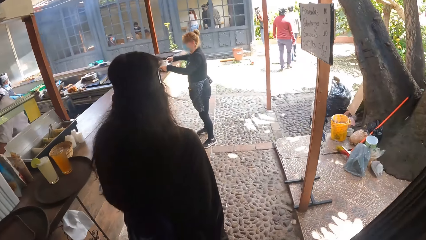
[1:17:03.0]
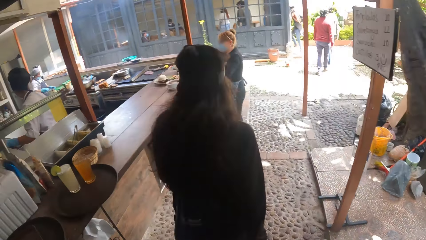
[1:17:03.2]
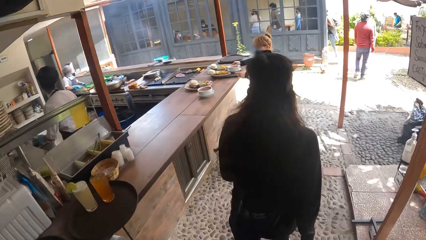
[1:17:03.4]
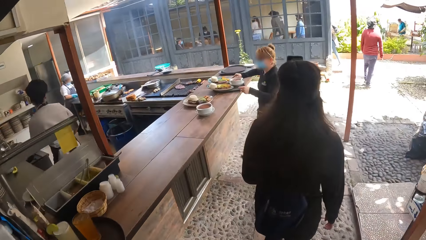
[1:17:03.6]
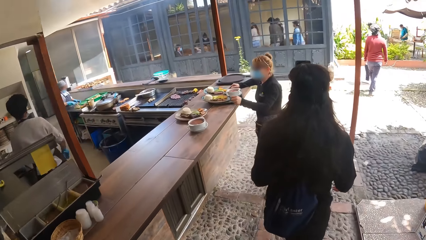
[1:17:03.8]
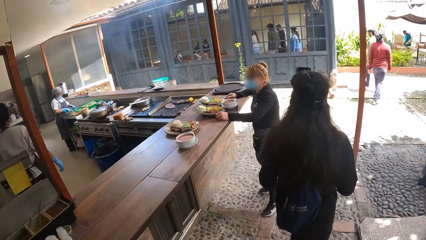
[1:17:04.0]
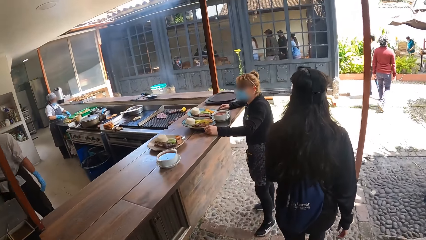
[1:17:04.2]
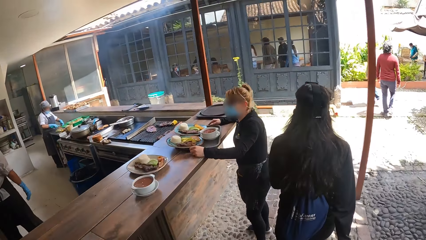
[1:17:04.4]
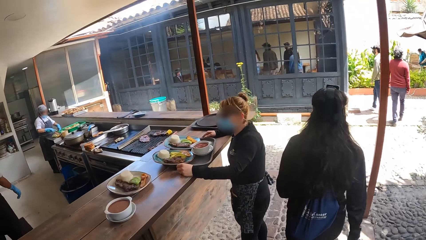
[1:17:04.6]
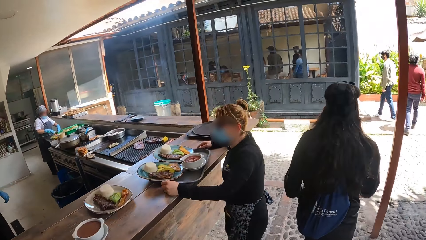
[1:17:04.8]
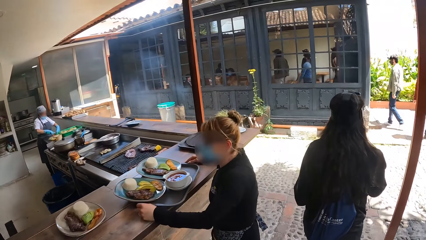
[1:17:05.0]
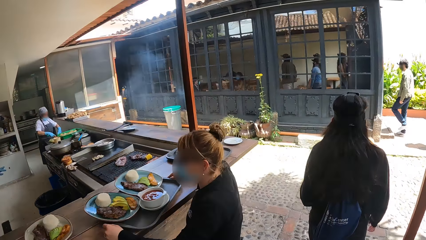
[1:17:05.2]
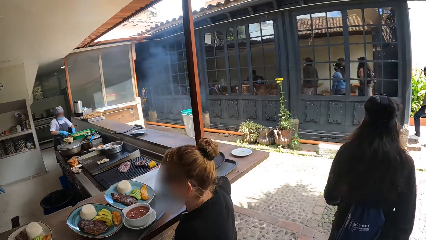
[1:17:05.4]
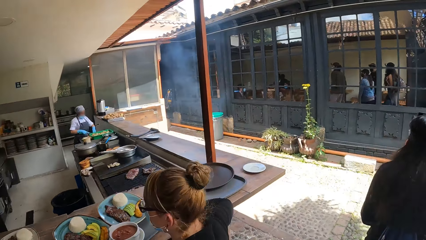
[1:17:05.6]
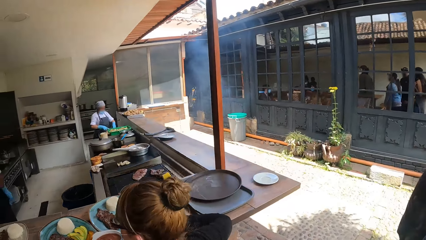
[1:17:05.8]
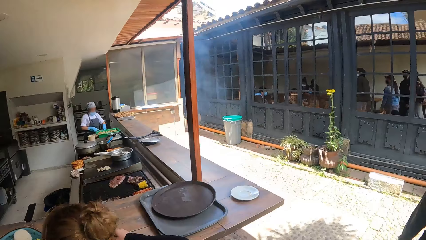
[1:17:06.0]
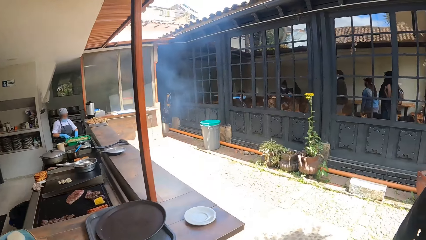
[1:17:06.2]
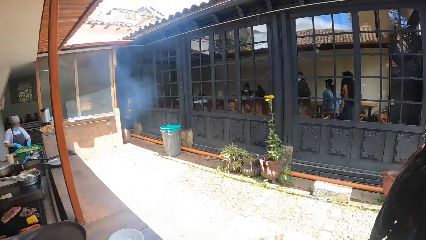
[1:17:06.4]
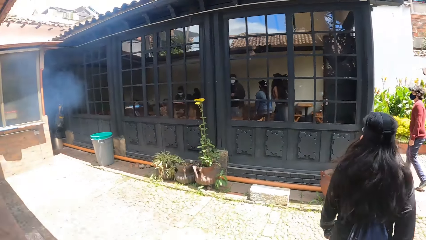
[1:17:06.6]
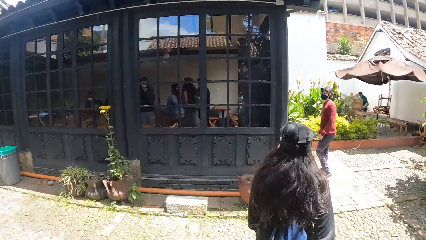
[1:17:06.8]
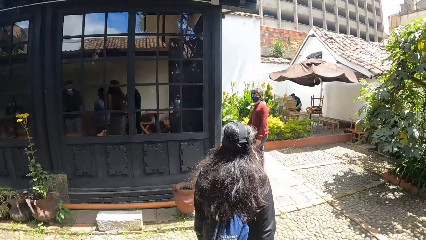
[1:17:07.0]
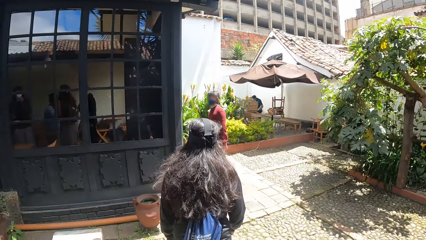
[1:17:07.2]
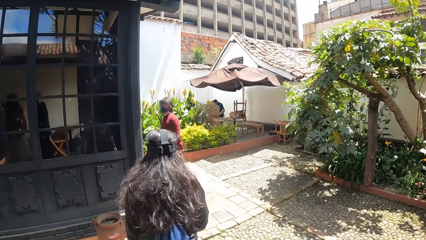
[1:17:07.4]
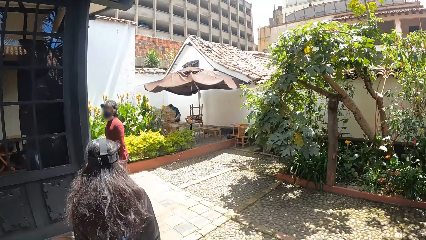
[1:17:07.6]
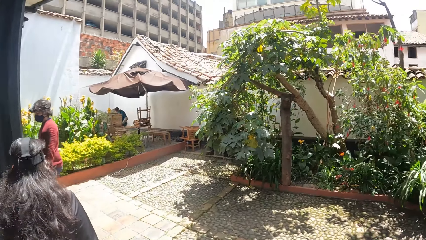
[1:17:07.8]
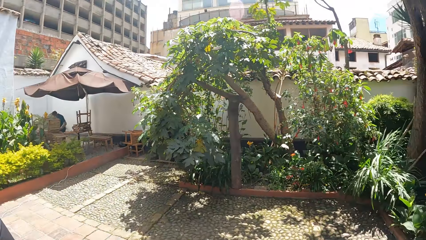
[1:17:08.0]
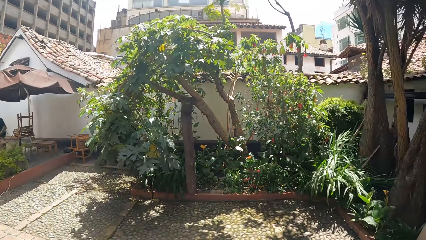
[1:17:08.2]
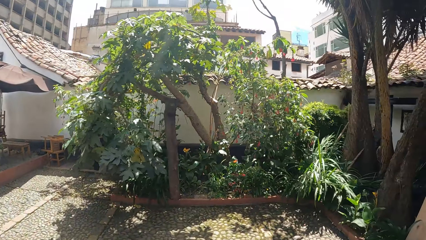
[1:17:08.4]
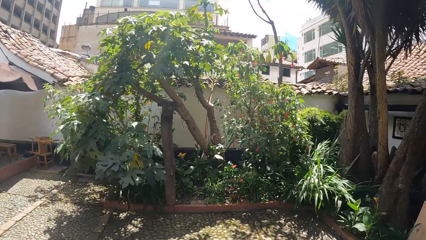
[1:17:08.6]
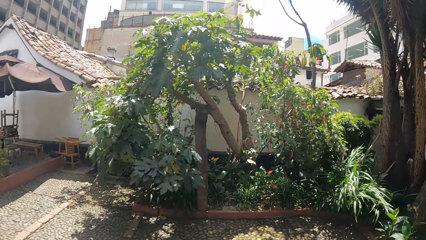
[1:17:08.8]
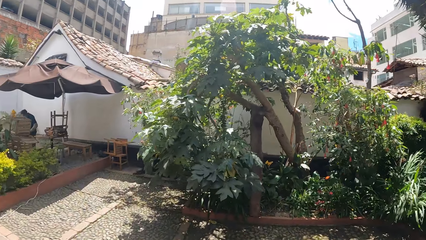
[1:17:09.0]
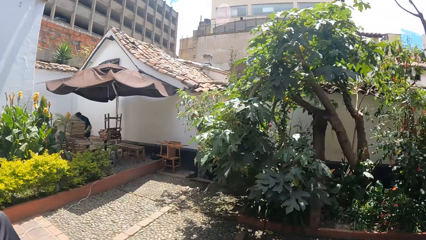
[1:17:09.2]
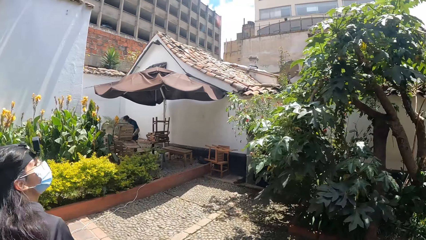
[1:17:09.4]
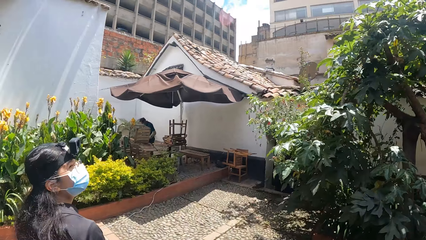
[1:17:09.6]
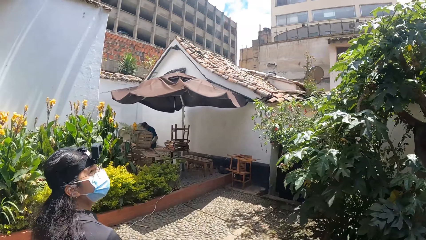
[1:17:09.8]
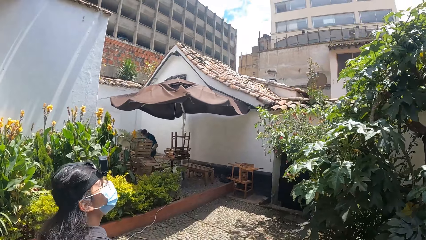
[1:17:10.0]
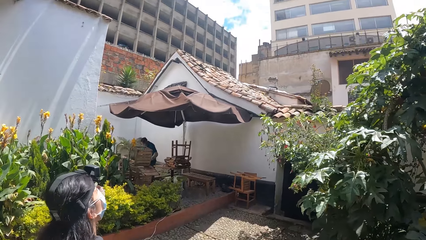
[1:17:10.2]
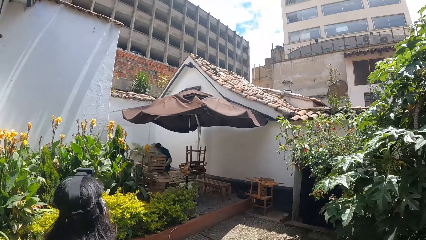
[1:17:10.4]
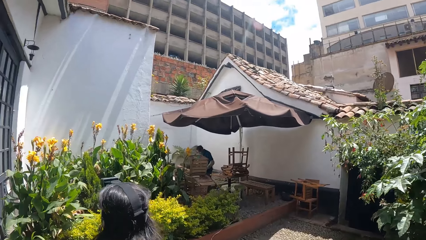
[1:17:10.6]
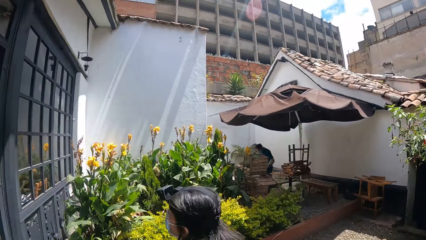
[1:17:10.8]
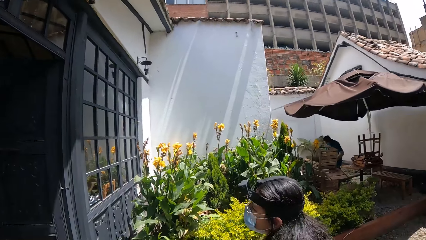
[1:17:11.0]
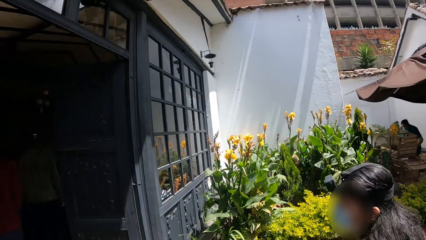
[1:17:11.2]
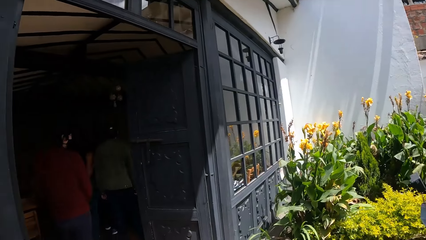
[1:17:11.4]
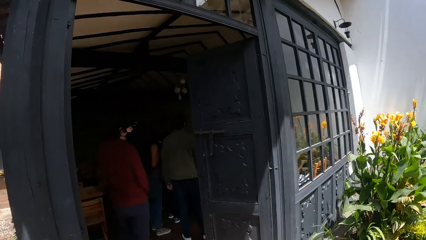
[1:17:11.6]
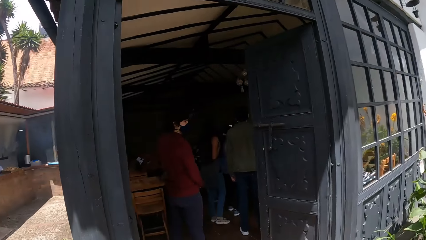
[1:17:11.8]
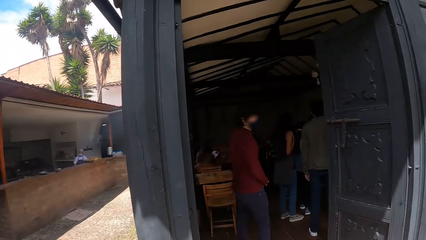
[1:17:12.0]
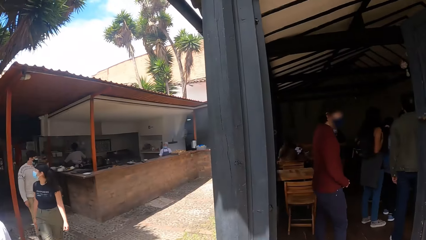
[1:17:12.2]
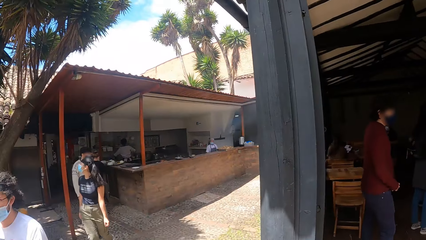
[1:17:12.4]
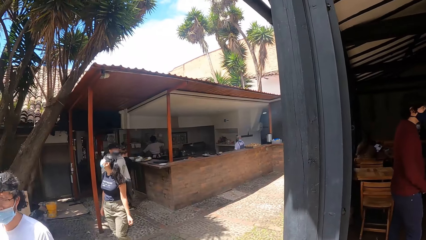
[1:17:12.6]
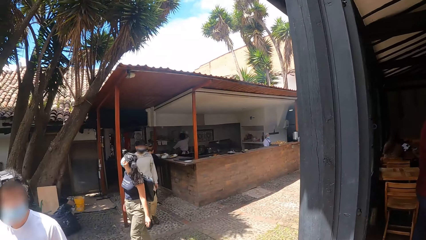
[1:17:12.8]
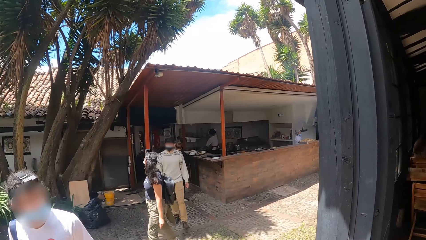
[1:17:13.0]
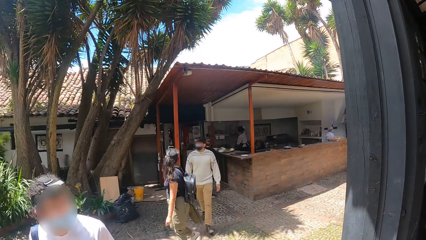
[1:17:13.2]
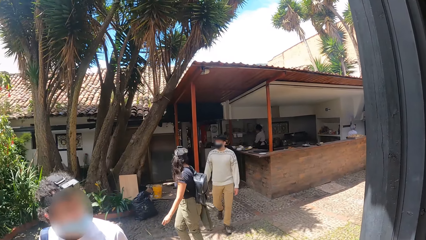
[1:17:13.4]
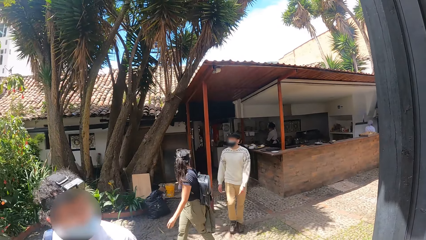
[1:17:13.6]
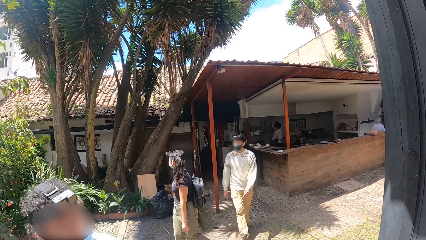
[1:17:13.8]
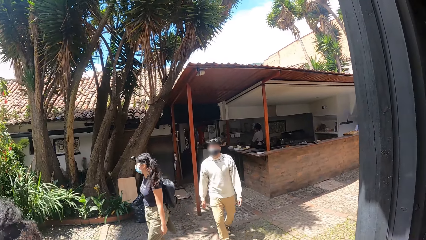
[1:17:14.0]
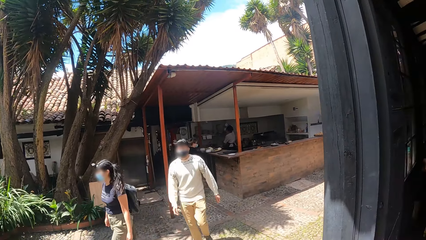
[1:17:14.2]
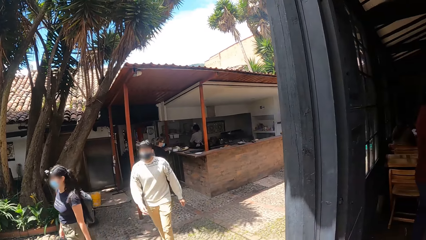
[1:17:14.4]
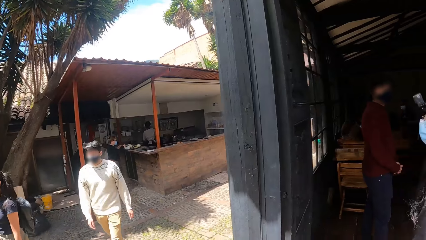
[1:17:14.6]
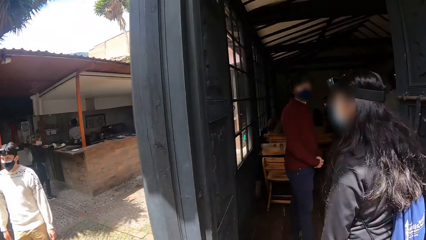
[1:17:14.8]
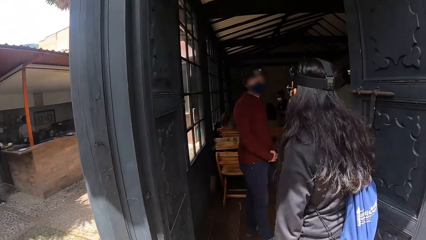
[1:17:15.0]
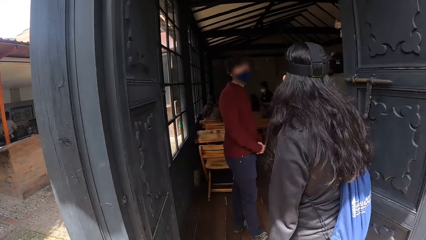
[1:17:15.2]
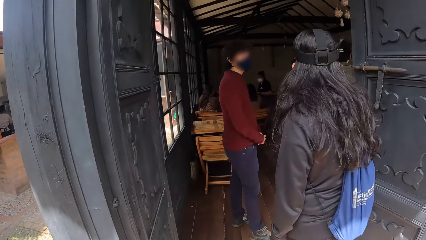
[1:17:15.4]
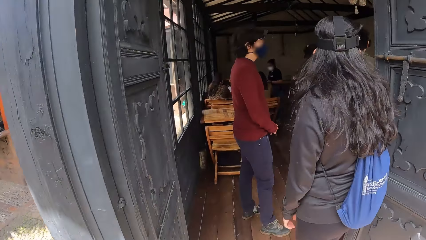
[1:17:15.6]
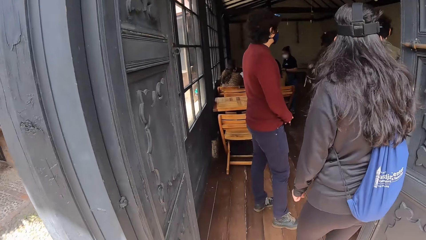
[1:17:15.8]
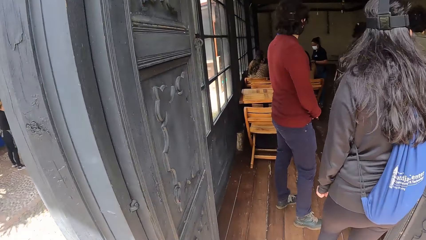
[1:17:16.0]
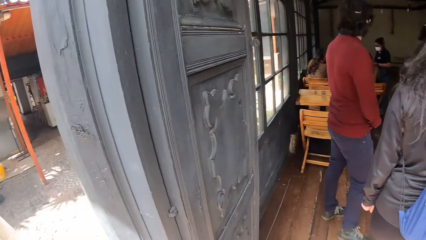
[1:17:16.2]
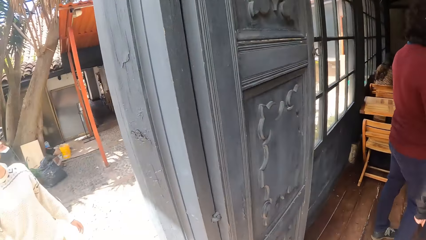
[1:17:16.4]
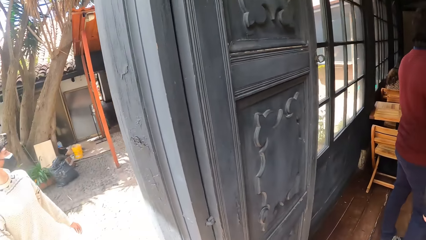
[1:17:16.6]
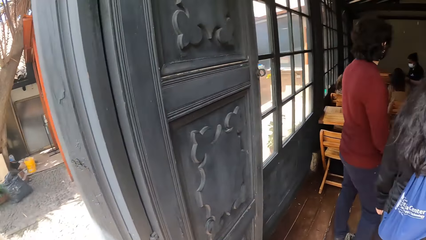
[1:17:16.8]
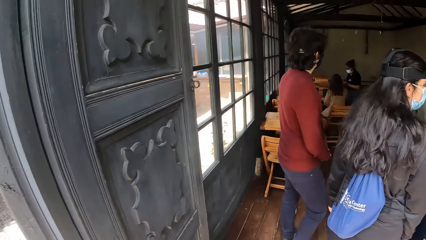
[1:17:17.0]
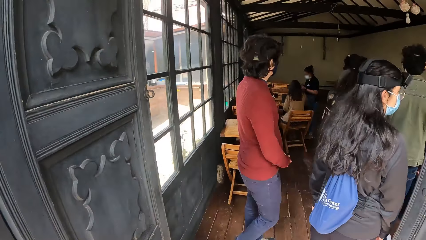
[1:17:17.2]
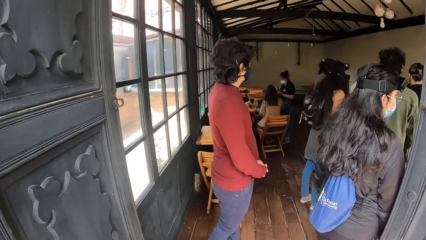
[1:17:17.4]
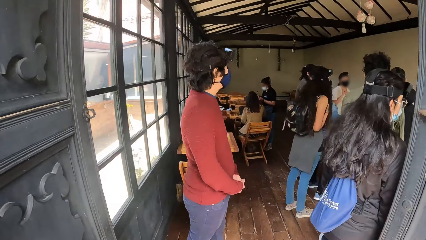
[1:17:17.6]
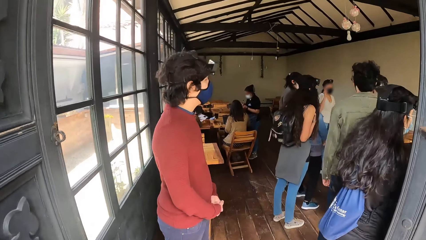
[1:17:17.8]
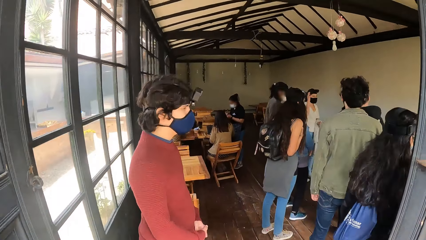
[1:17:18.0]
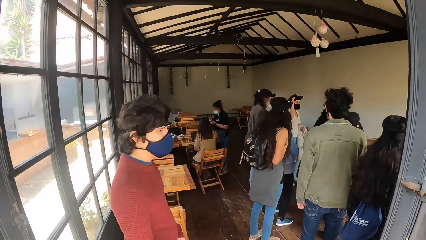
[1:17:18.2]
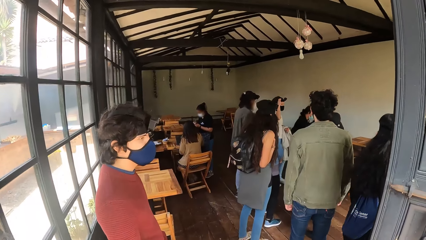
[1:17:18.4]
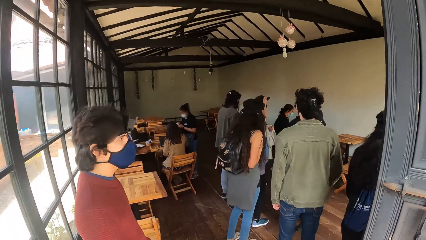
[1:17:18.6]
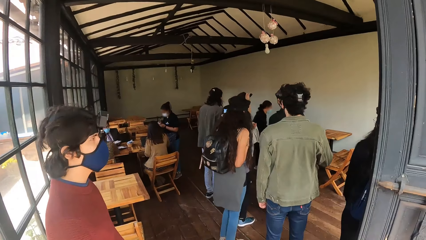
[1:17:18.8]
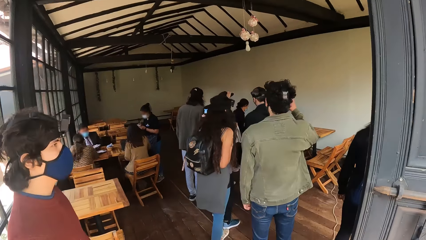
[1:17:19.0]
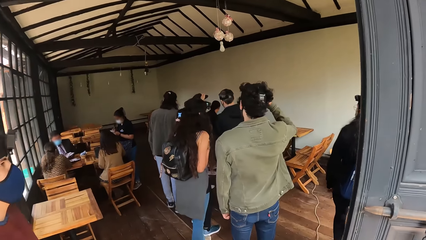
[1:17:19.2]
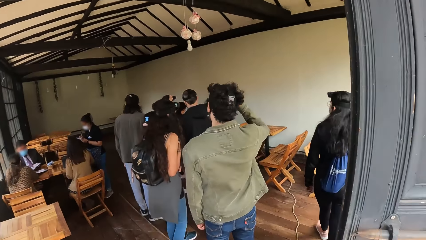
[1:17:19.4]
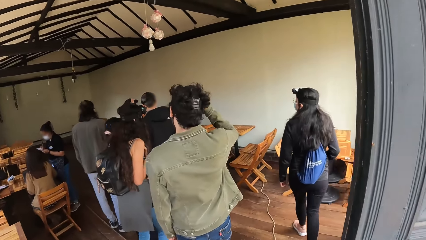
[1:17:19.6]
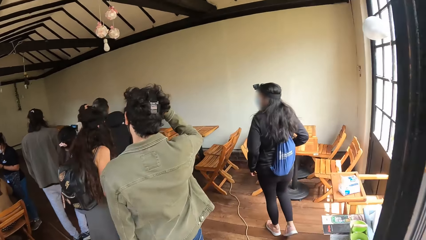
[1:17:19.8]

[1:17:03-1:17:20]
The camera wearer looks around in a compound. They enter a restaurant room.
